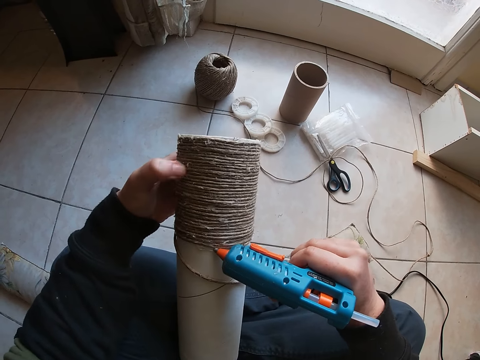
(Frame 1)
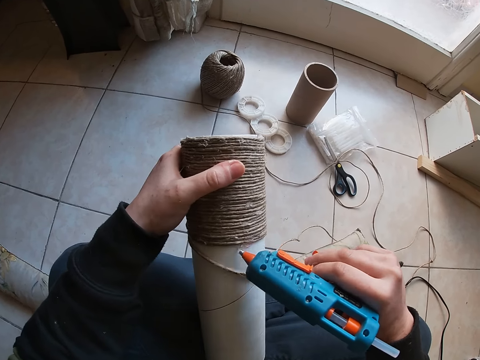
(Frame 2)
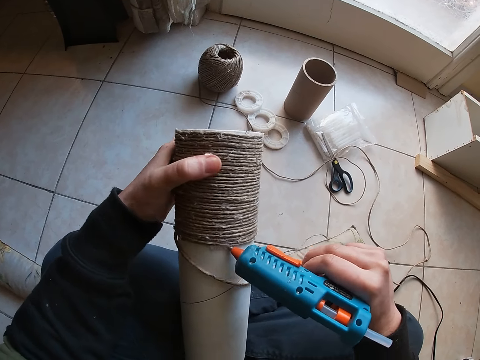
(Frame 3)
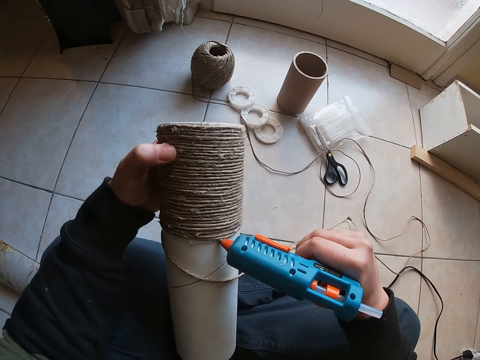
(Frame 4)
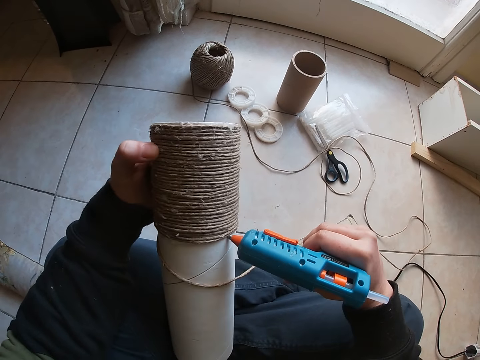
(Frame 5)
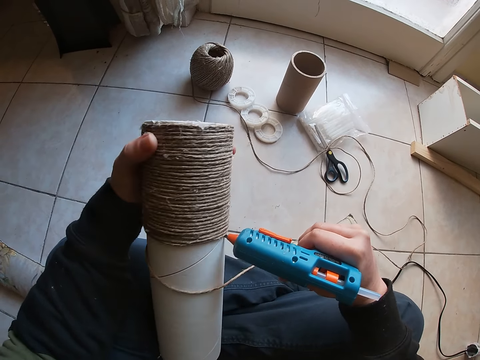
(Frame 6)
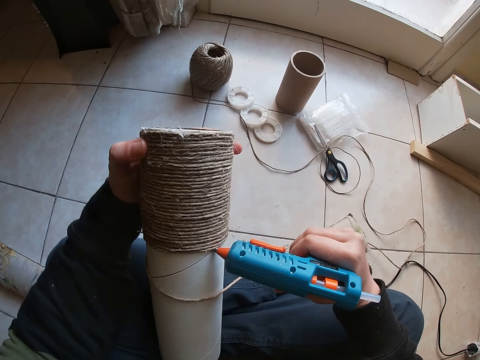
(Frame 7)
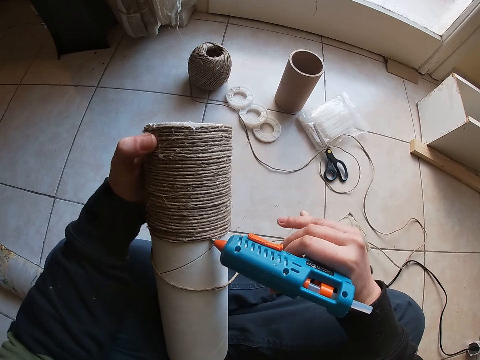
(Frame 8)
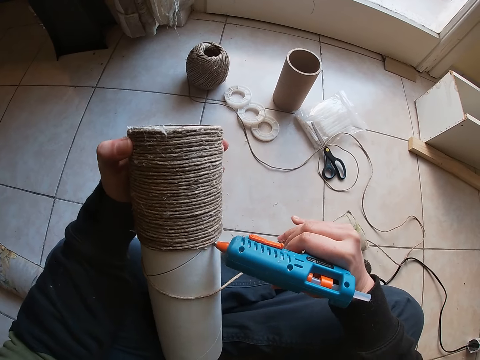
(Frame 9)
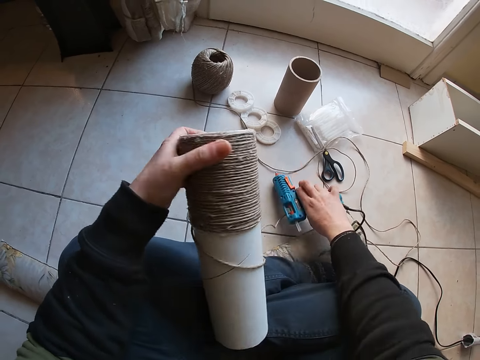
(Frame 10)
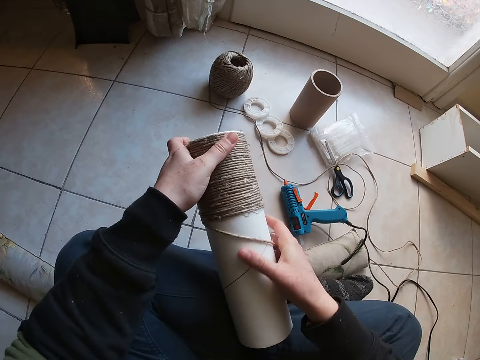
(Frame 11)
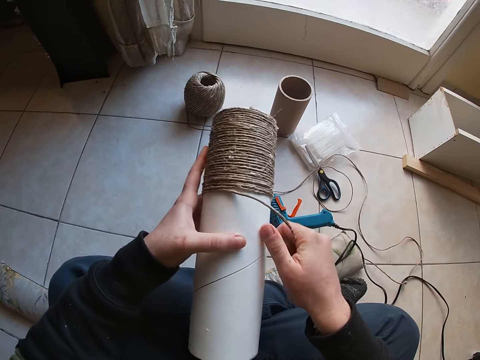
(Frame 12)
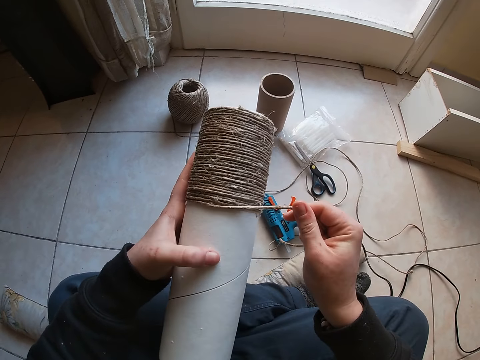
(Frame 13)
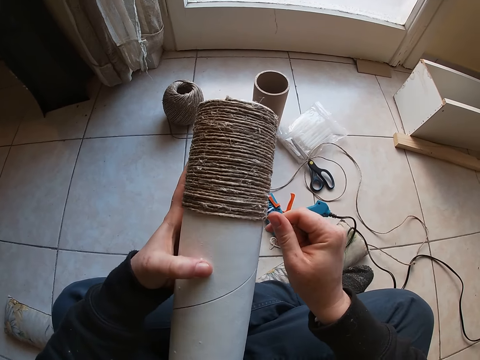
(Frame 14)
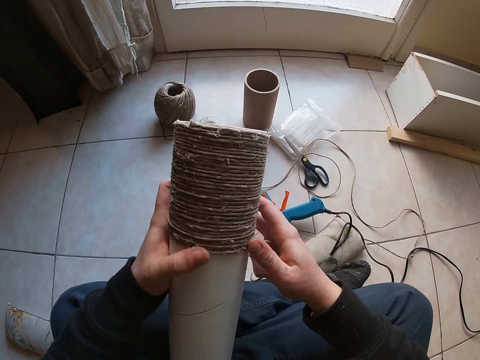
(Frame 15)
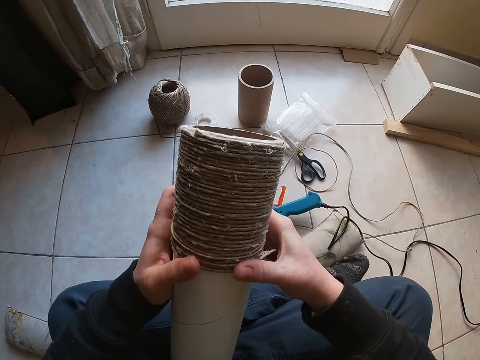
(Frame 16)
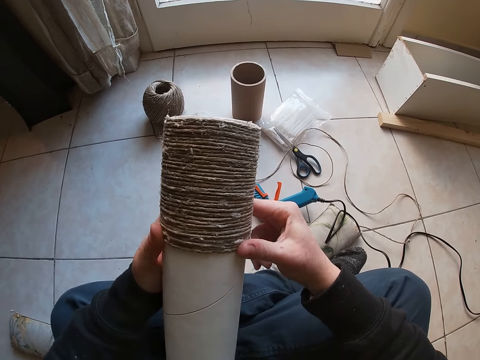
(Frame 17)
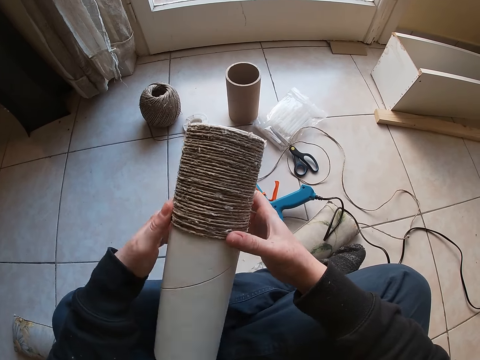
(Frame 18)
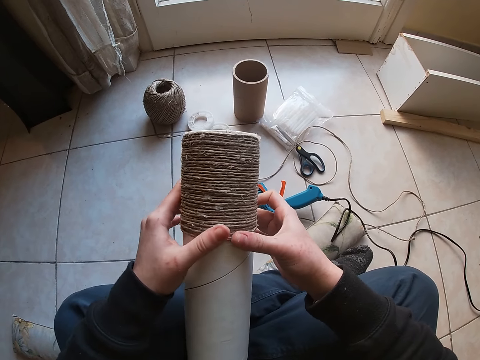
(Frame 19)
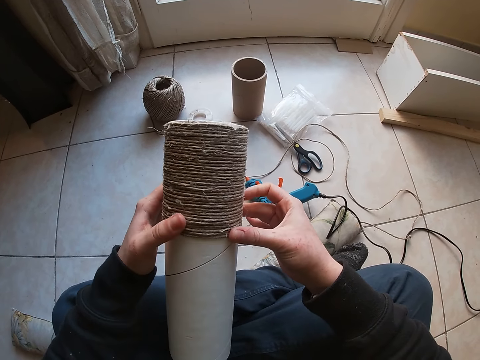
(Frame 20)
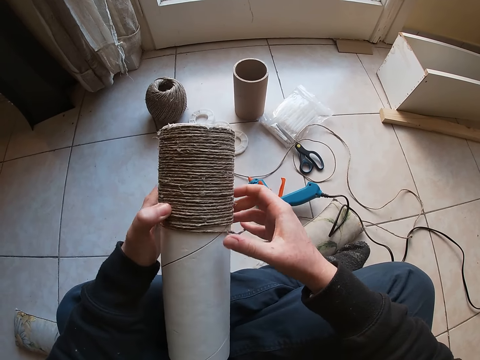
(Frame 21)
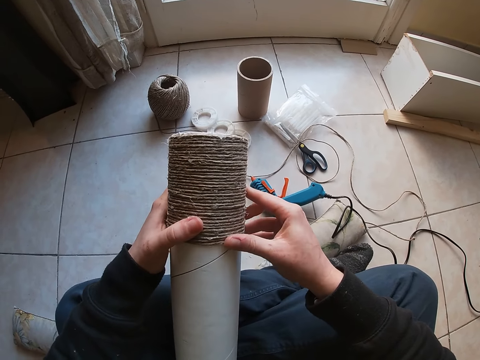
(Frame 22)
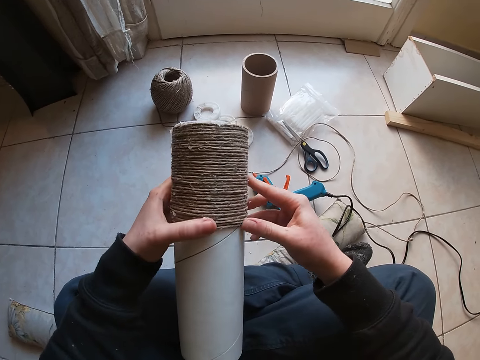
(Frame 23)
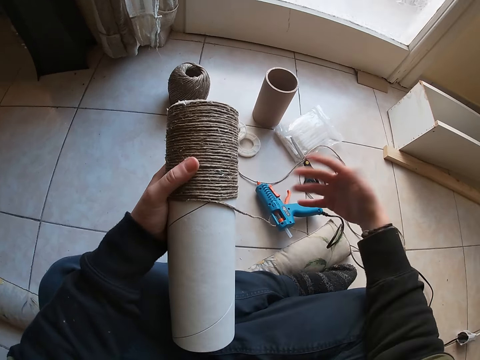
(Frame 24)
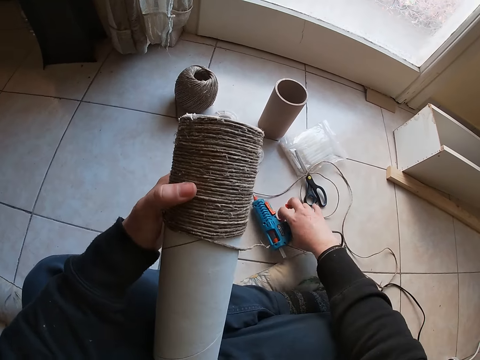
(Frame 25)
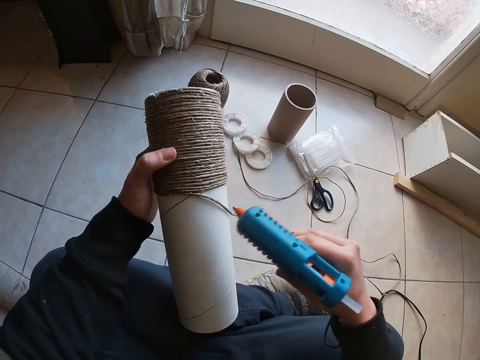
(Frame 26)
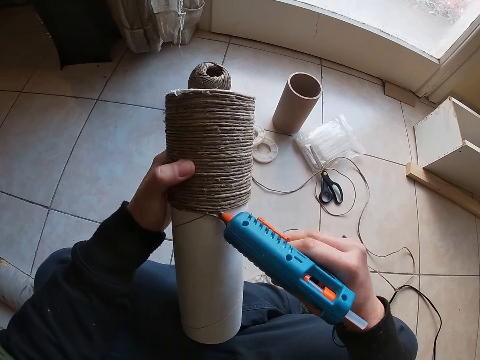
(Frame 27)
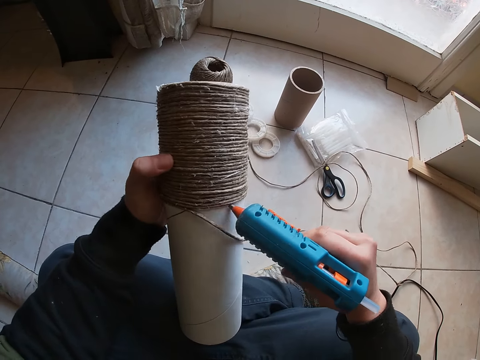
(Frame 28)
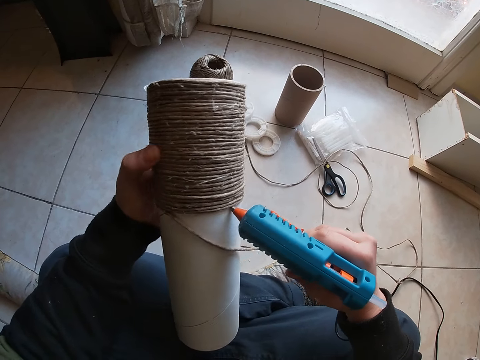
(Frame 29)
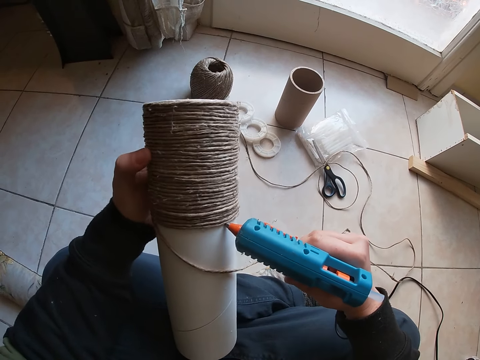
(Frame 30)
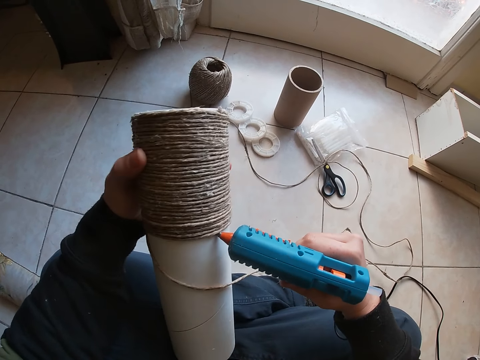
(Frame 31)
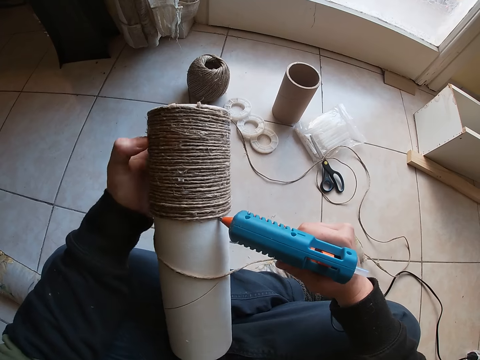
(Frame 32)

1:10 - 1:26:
The camera wearer drops the glue gun on the ground with his right hand. He sticks the yarns on the cardboard with his right hand. He carries the glue gun with his right hand from the ground. He puts glue round the container.

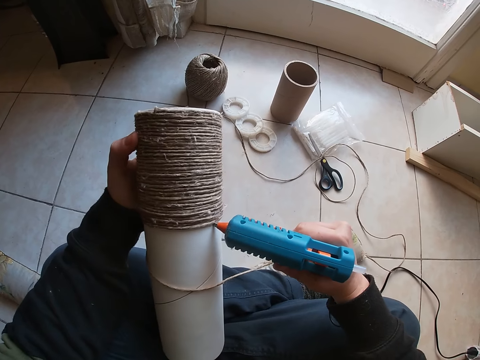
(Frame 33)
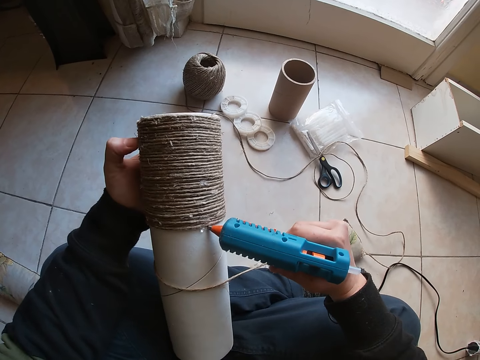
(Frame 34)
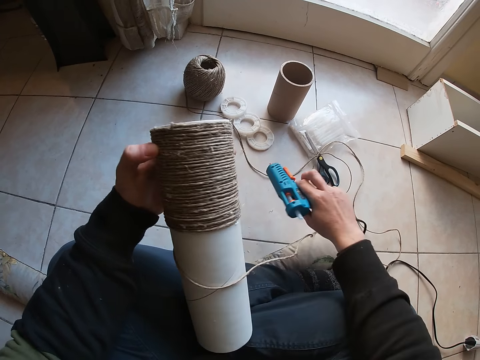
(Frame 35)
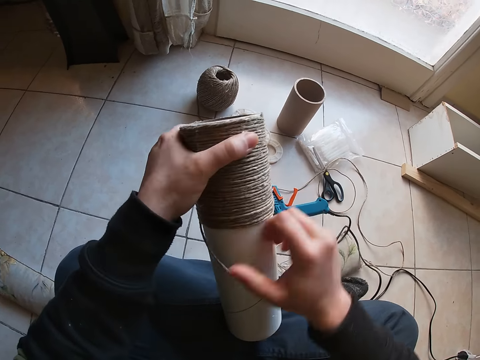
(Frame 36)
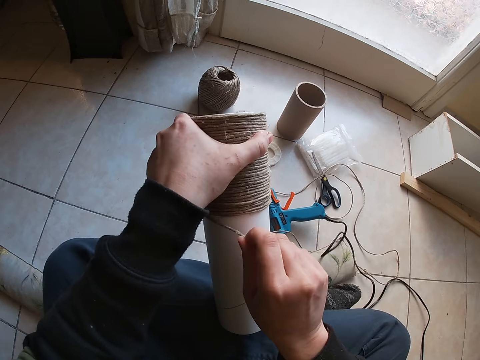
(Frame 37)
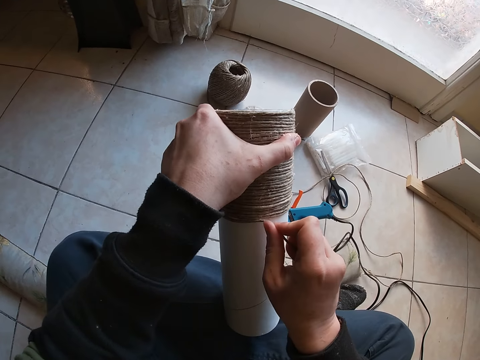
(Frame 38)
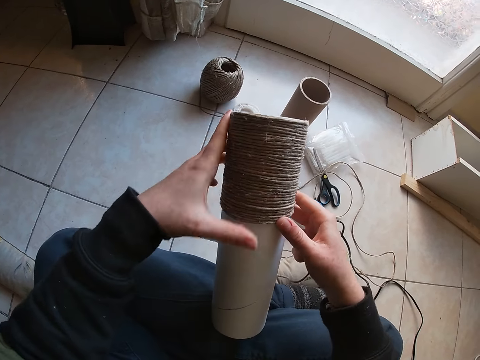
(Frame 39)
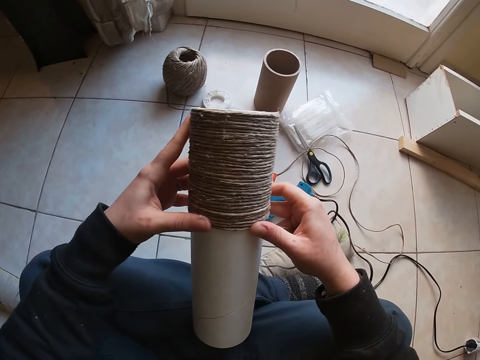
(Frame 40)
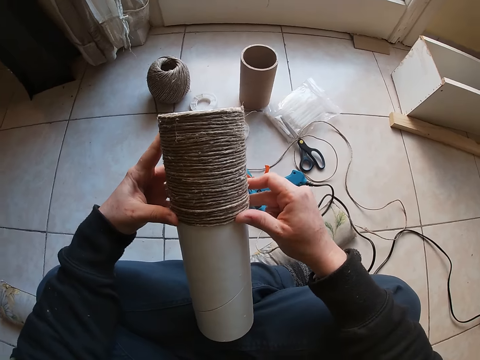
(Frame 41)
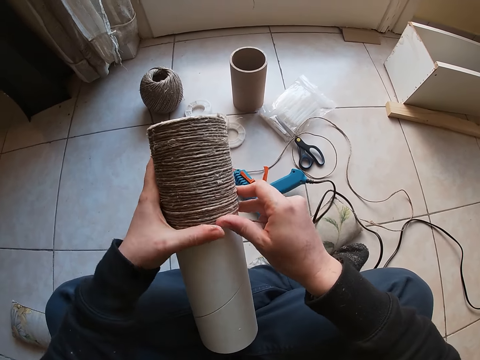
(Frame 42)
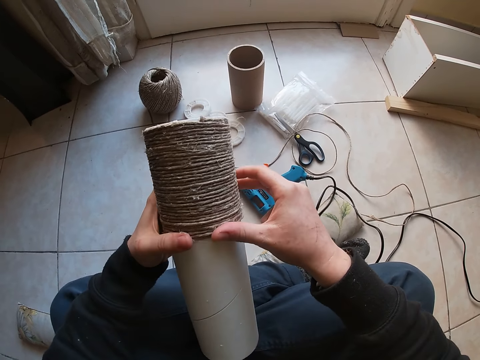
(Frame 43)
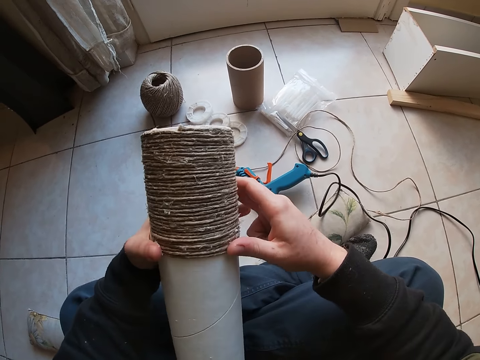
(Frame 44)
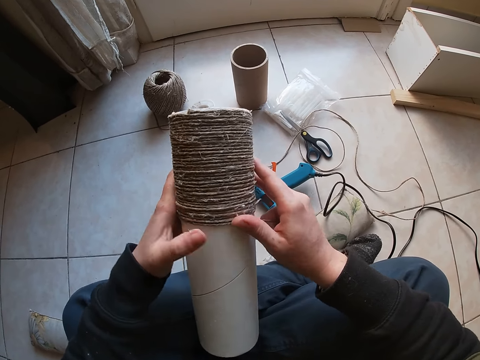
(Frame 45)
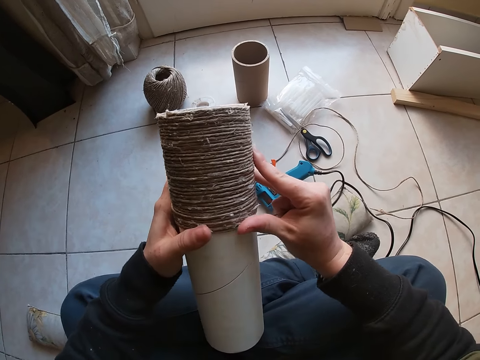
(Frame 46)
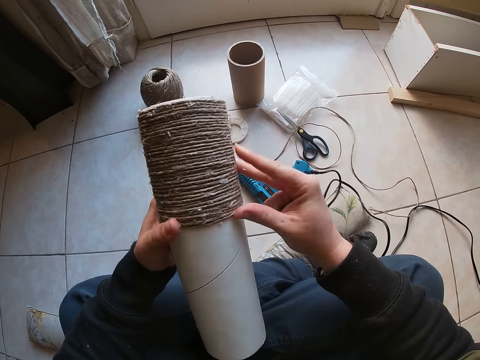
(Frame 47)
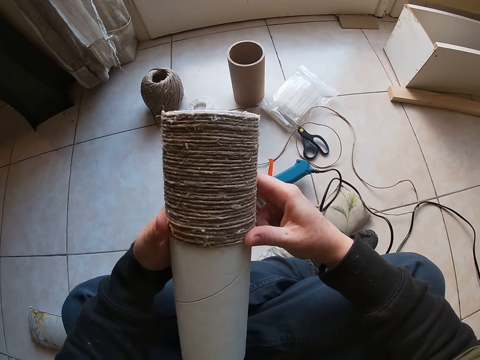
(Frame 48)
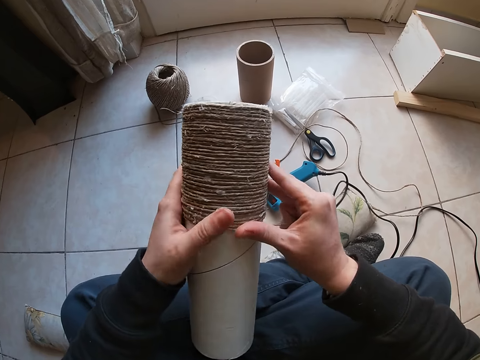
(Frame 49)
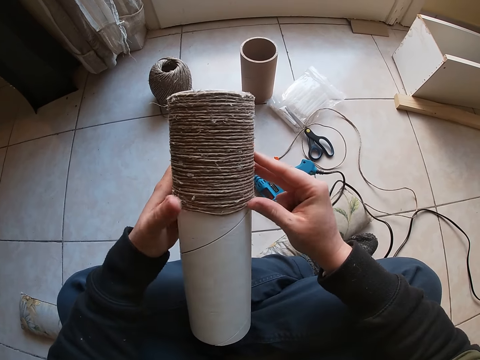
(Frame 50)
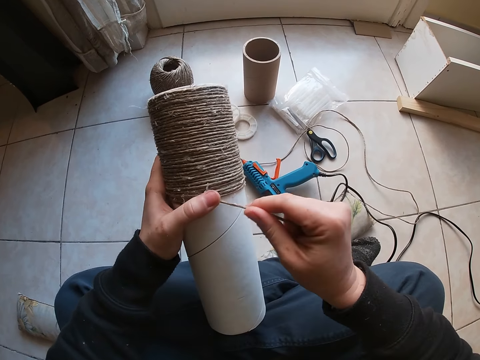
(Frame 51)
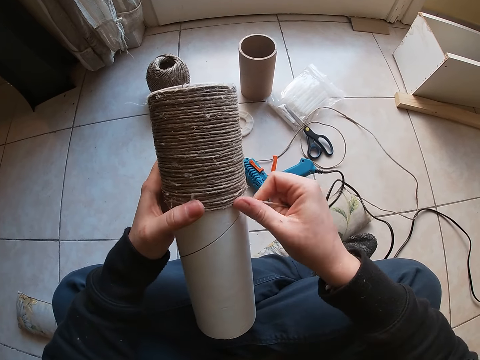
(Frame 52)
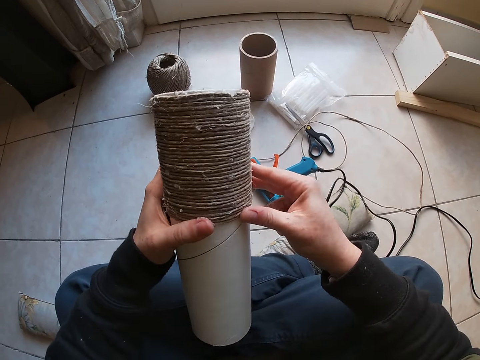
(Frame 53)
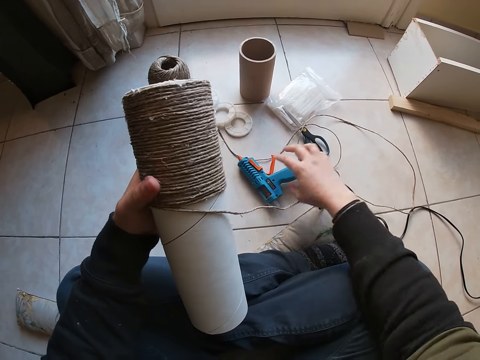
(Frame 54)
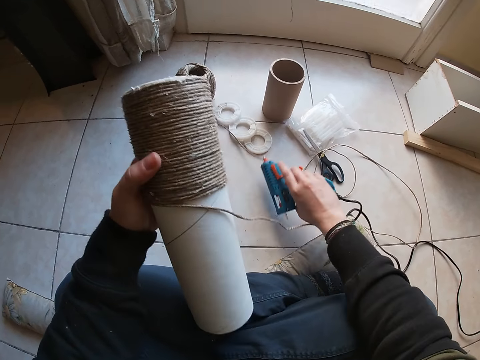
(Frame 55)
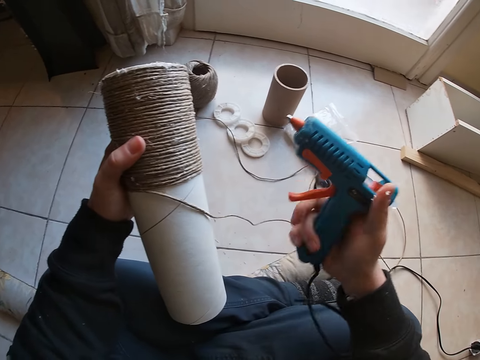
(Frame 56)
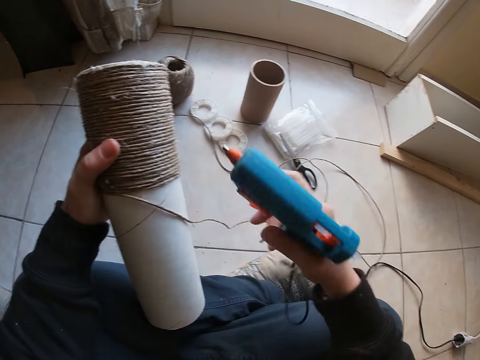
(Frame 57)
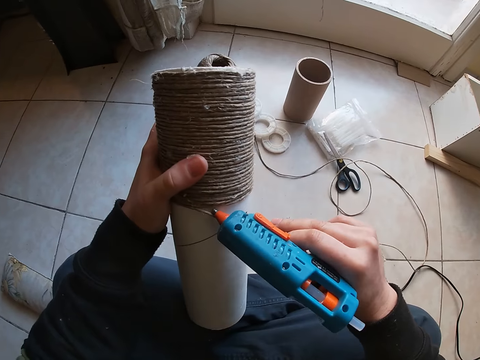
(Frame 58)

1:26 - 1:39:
The camera wearer drops the glue gun on the ground with his right hand. He places the thread on the glue. He drops the glue gun on the ground with his right hand again. He carries the glue gun with his right hand from the ground.
